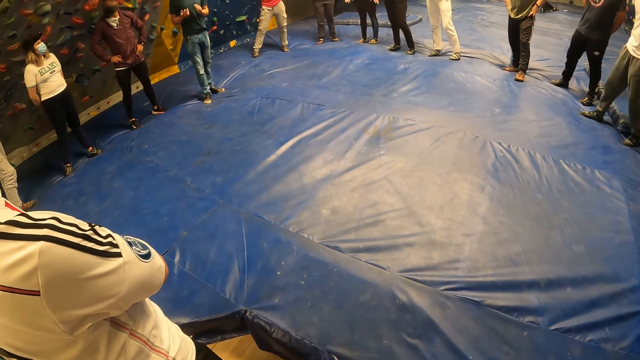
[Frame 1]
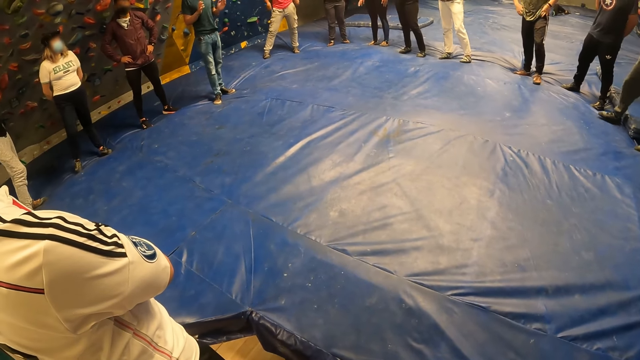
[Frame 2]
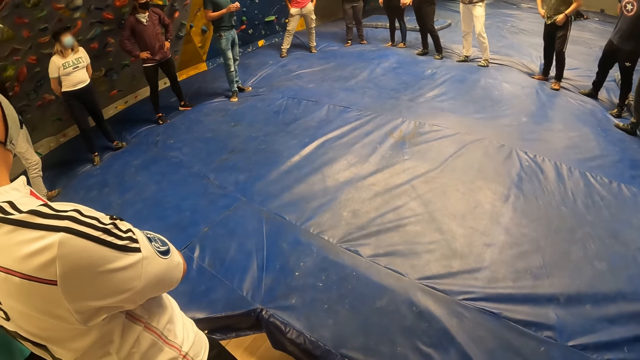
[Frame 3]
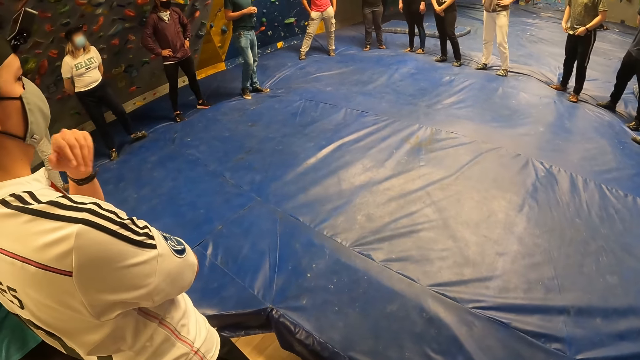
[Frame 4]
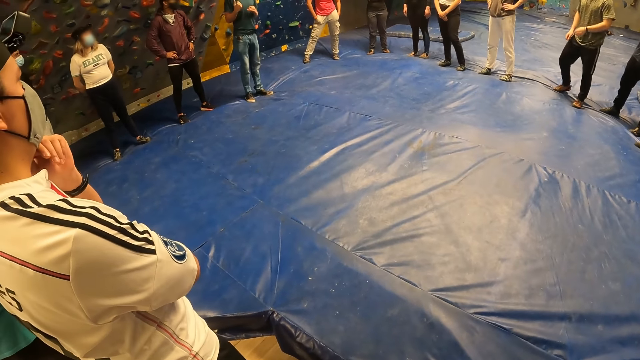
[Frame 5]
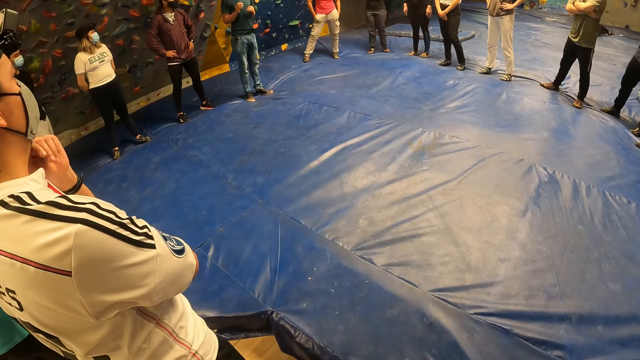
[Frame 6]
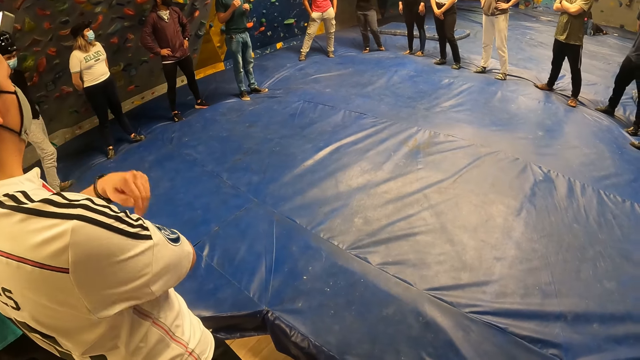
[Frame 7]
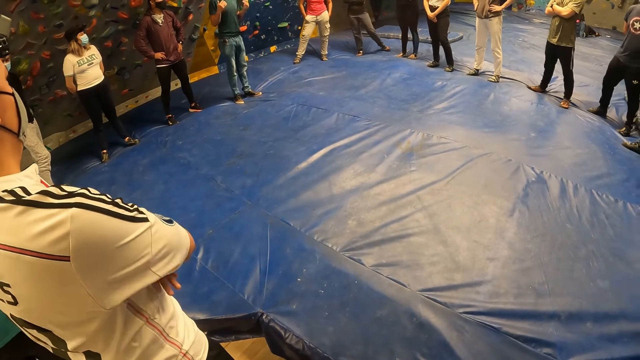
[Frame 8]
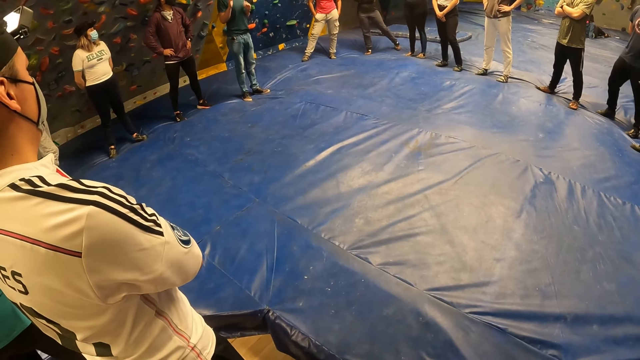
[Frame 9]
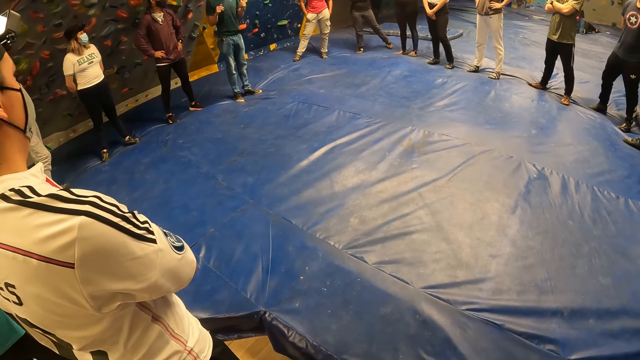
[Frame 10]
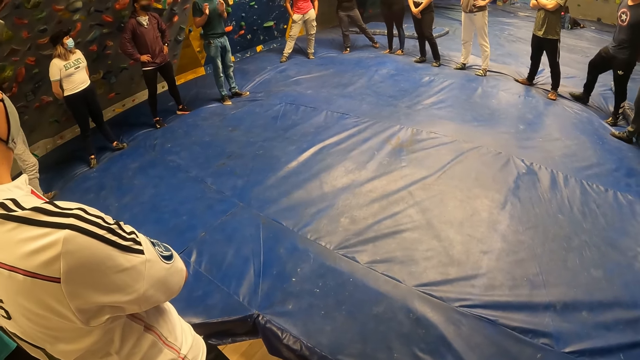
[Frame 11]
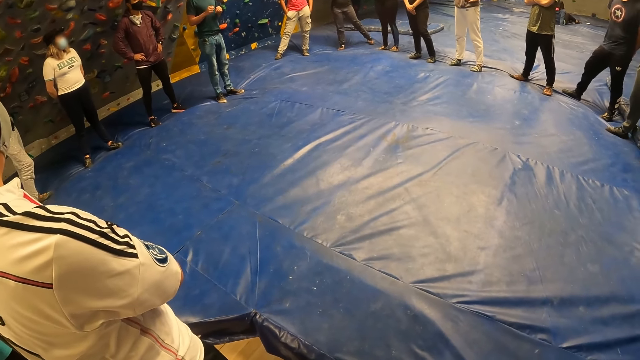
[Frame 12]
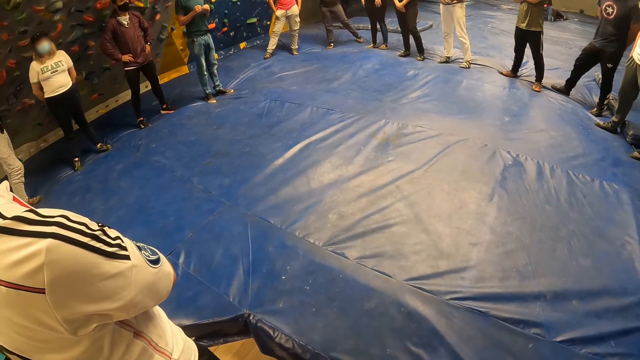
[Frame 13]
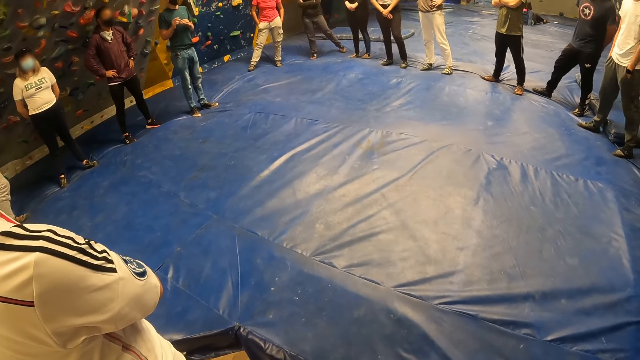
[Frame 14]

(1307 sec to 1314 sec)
A man adjusts his nose mask with his left hand.

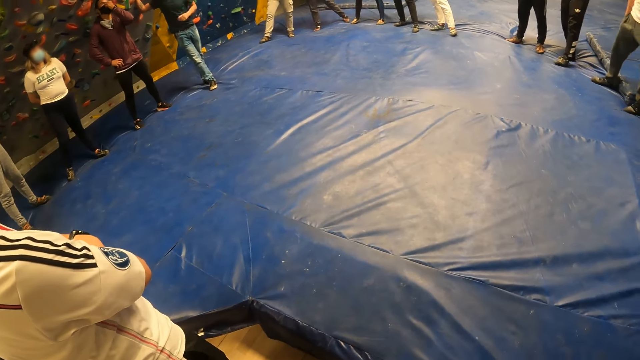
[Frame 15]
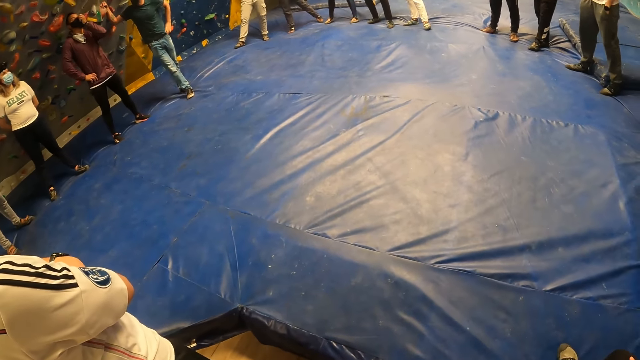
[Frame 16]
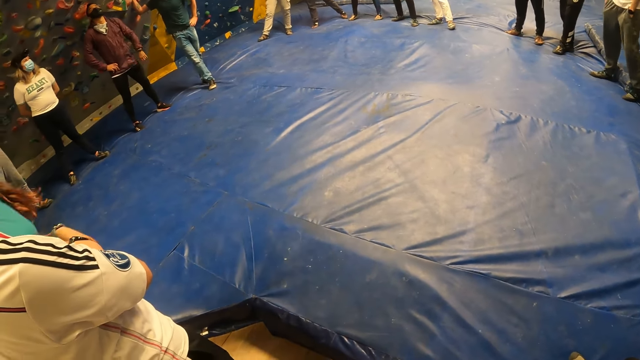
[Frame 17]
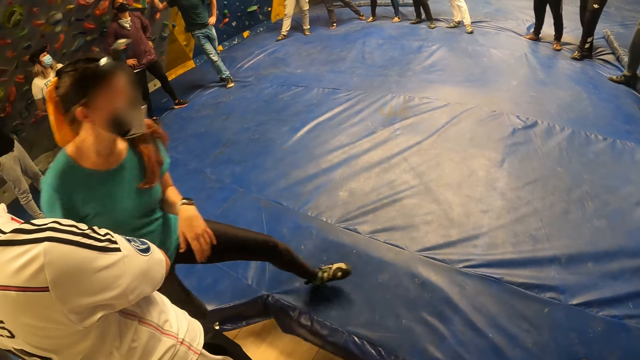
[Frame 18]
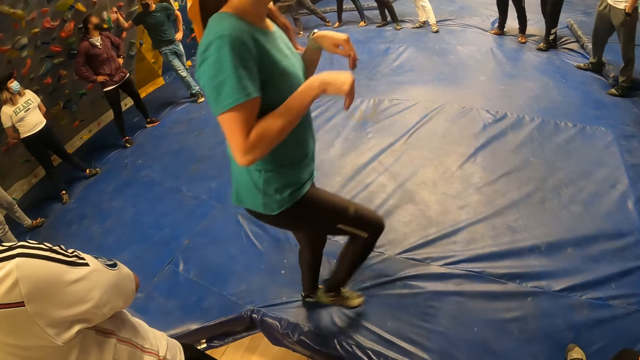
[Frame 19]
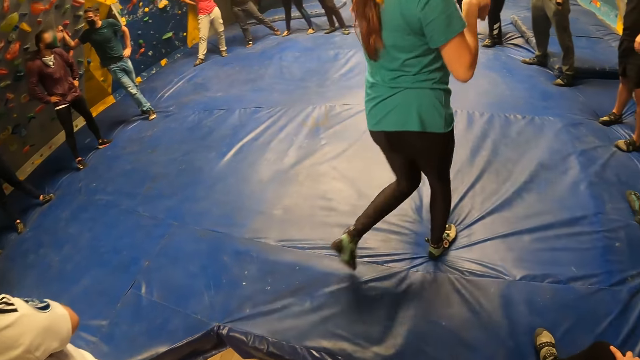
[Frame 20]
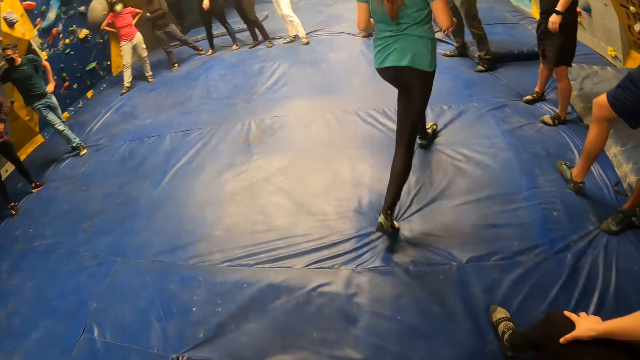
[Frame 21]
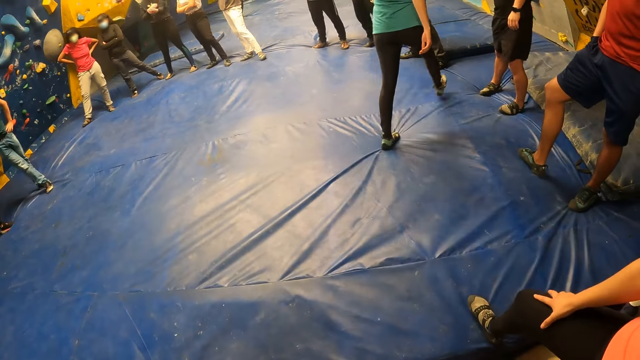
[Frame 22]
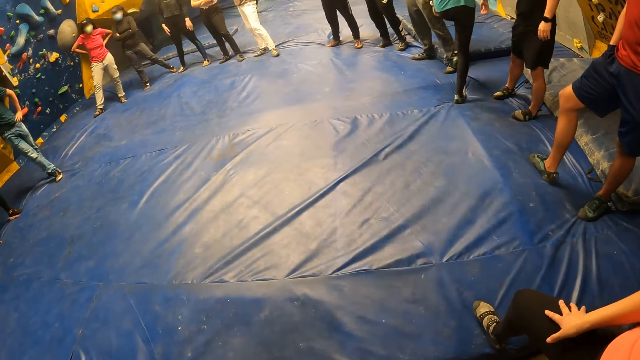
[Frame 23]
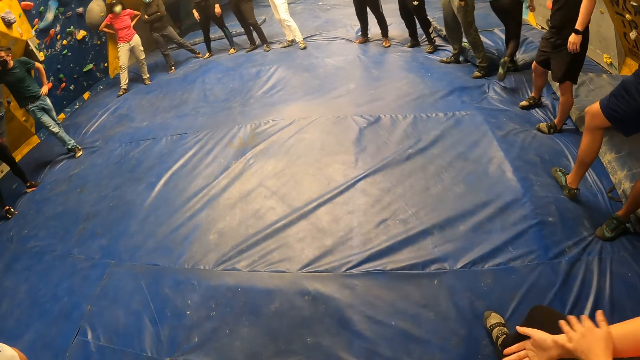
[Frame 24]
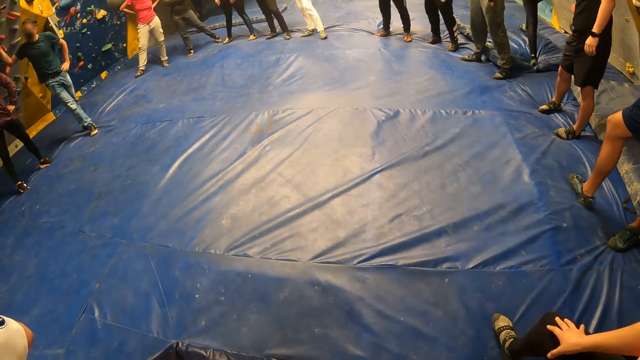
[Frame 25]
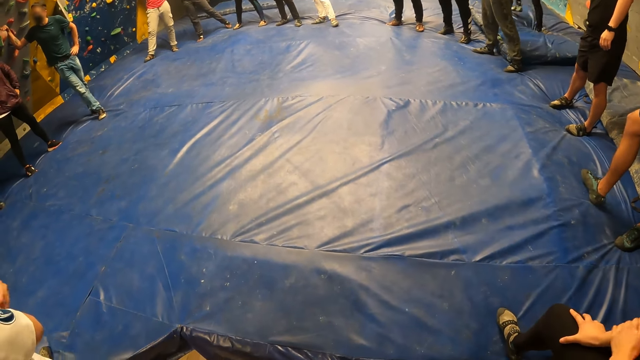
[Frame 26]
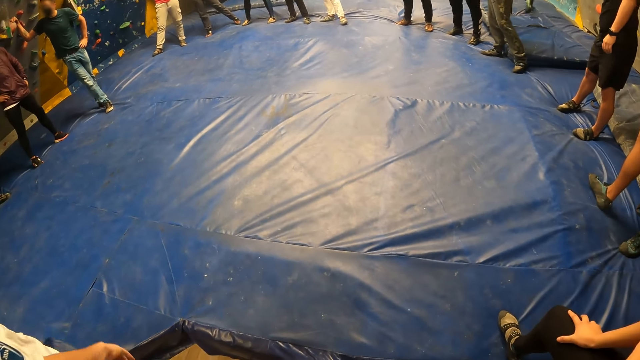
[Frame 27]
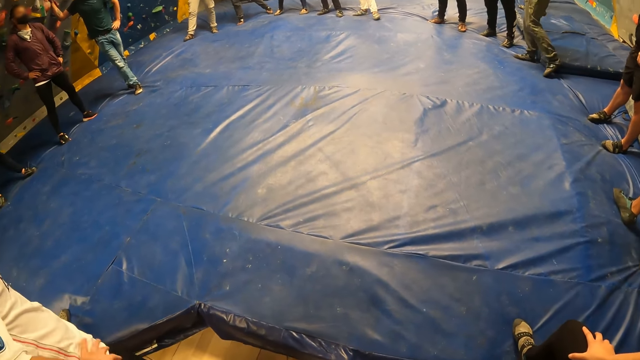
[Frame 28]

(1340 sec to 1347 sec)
A woman walks on the puff.

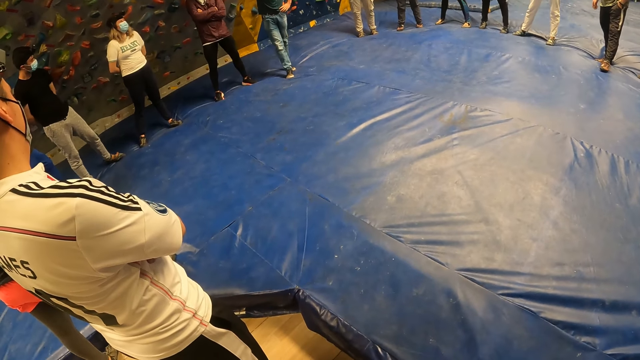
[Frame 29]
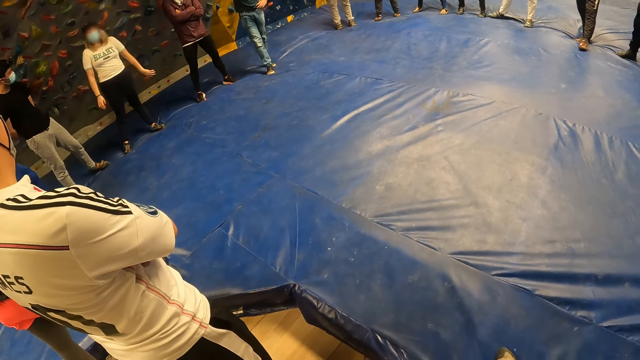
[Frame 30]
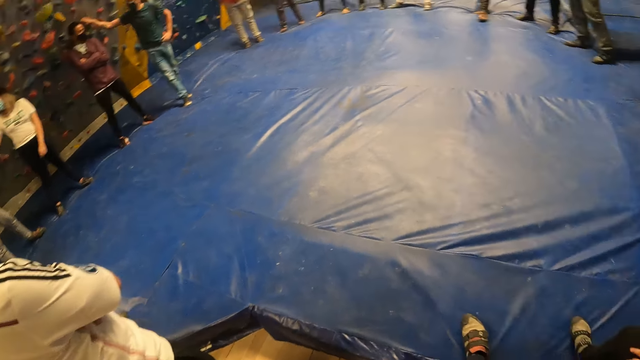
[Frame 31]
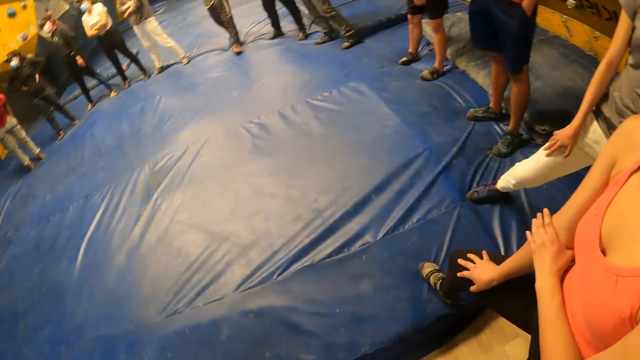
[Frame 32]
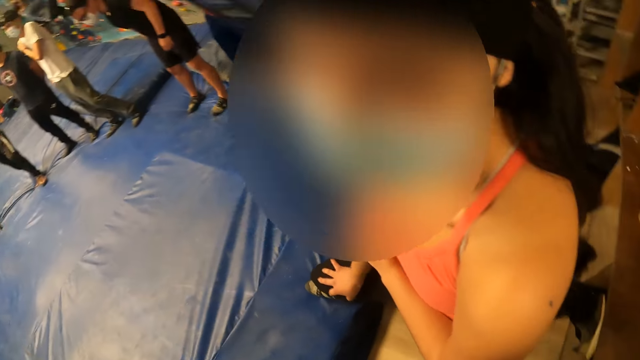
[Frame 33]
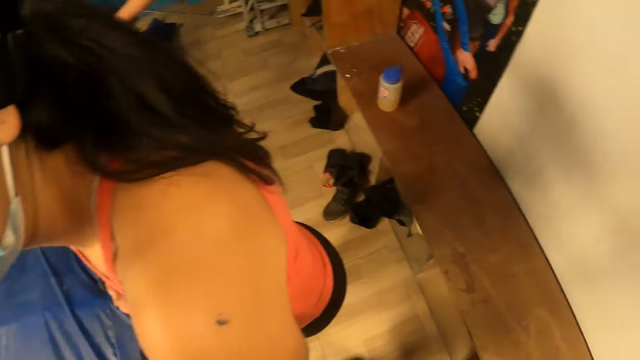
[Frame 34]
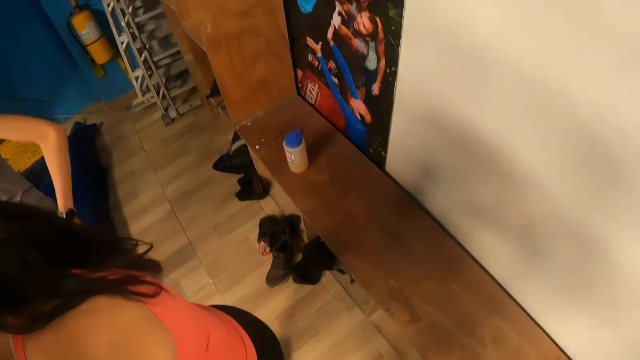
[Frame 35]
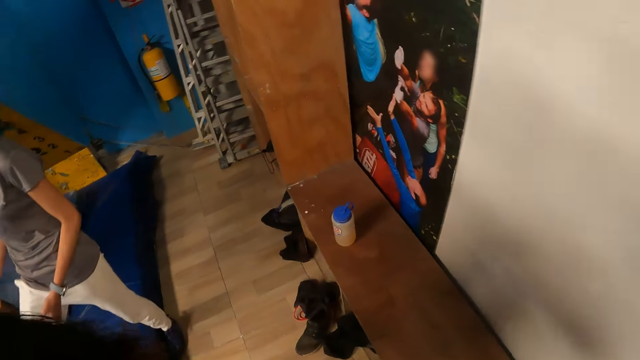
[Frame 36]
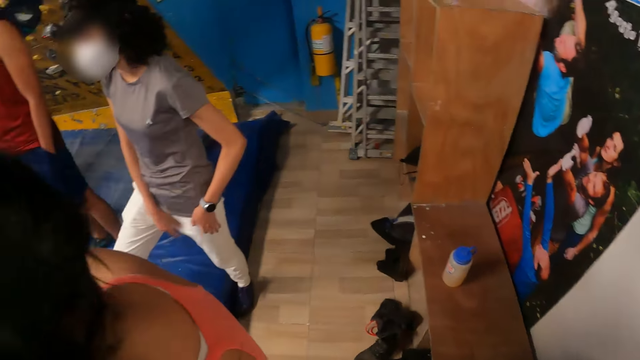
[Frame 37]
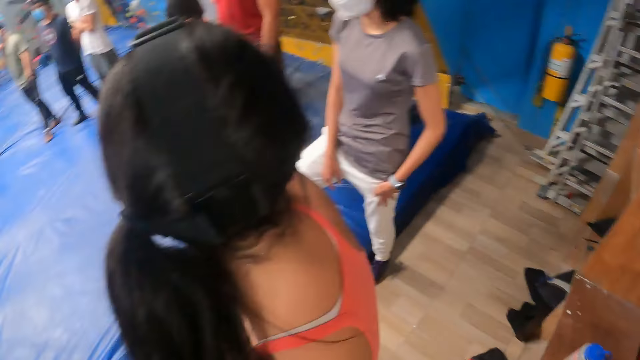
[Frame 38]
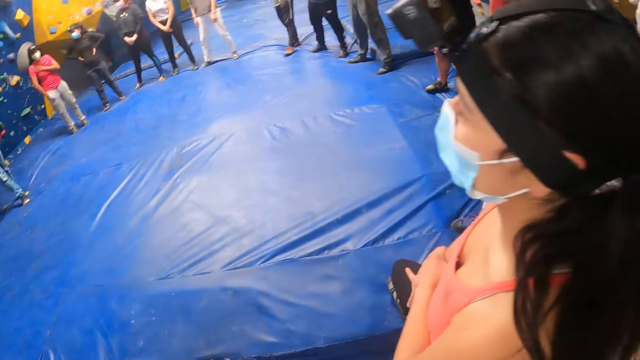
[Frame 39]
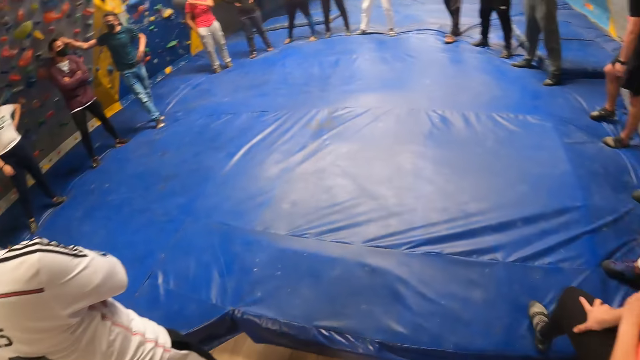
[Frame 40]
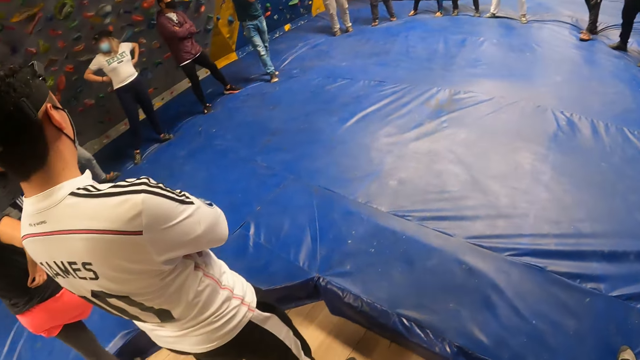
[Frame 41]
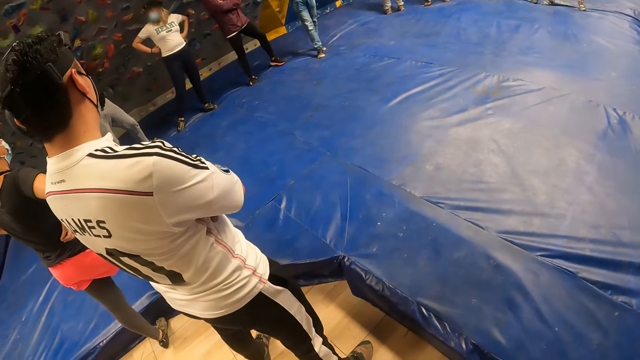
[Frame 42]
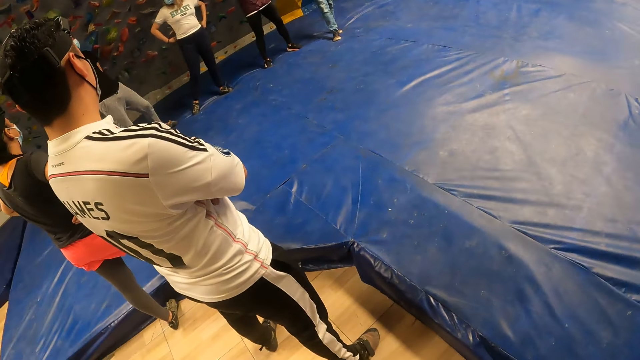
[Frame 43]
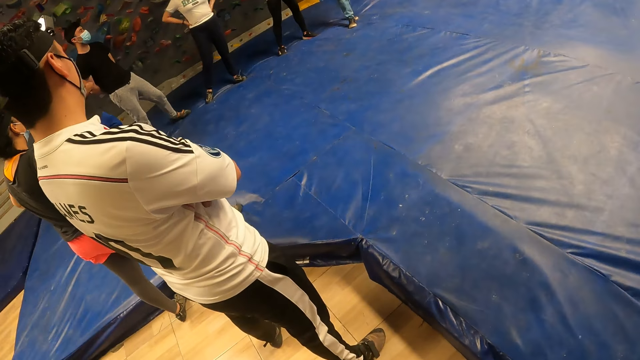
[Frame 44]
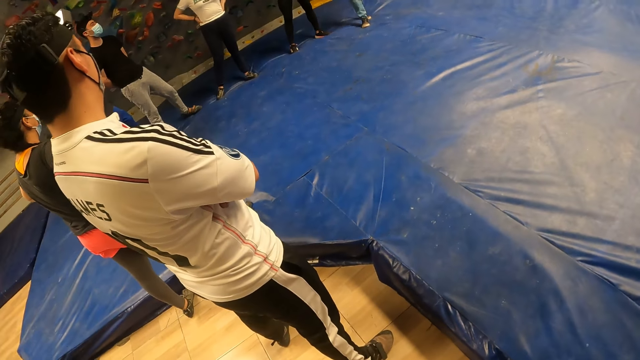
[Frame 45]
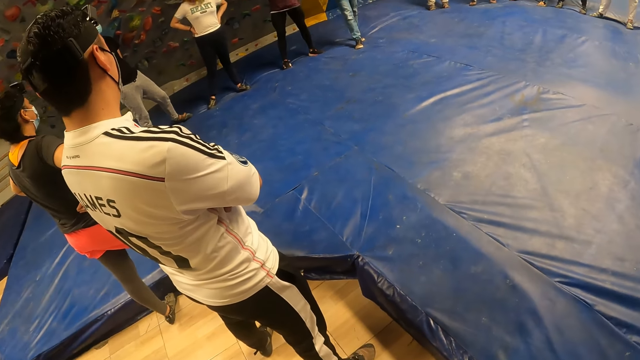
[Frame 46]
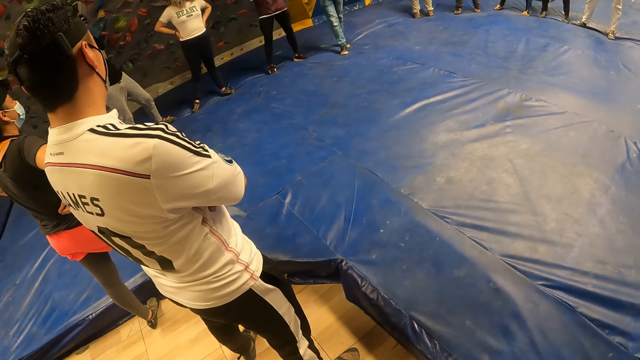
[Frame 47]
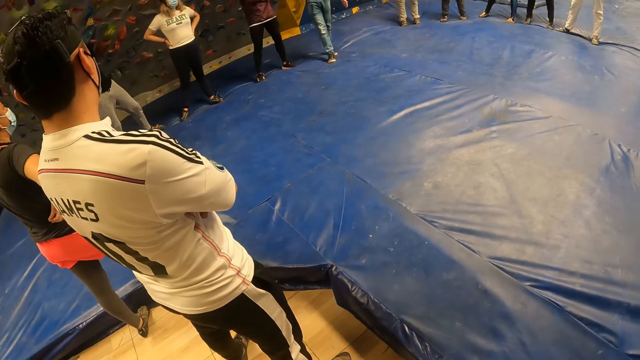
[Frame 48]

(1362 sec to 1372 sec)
The camera wearer converses with a woman.
